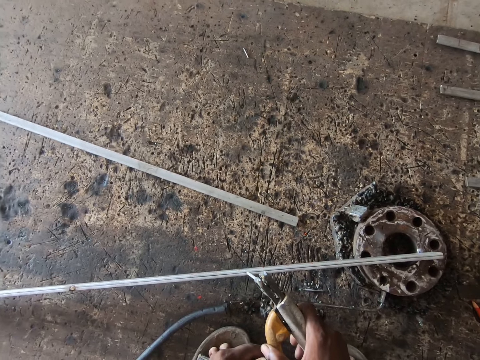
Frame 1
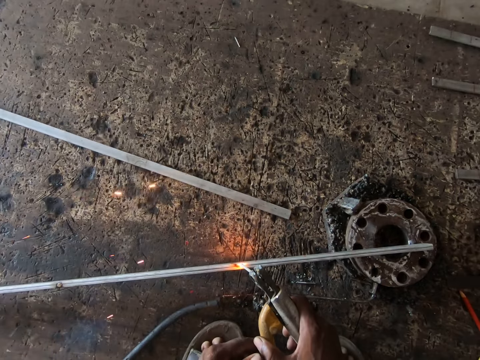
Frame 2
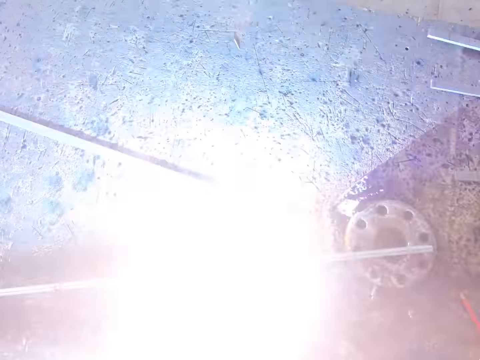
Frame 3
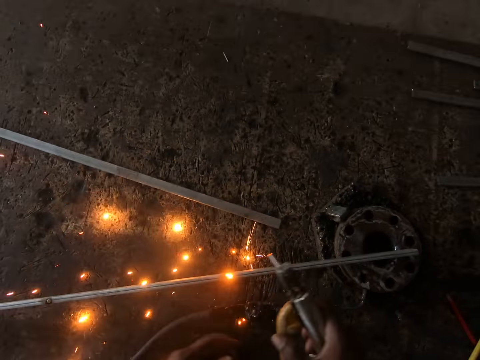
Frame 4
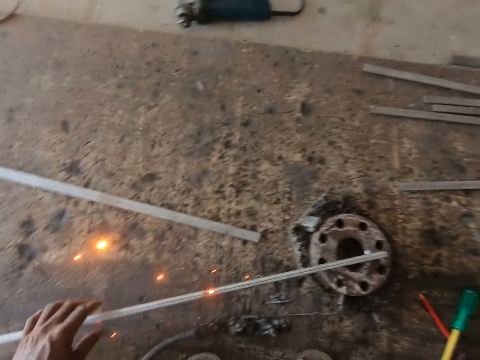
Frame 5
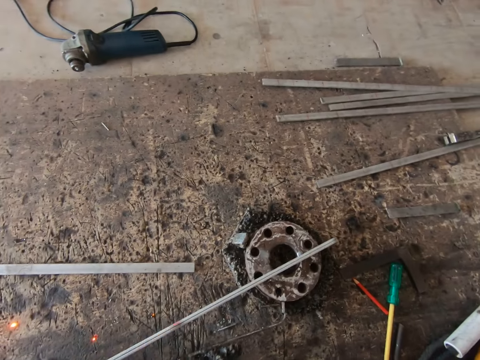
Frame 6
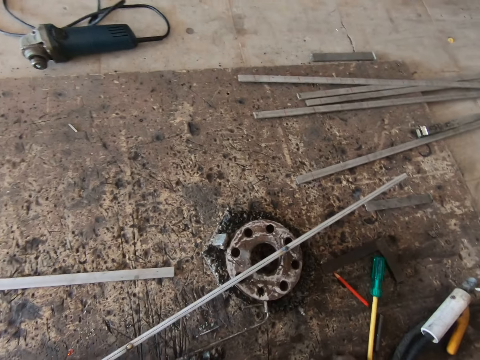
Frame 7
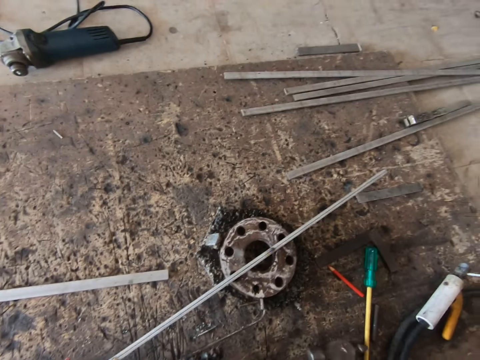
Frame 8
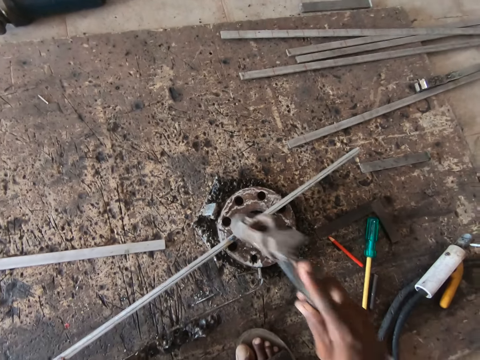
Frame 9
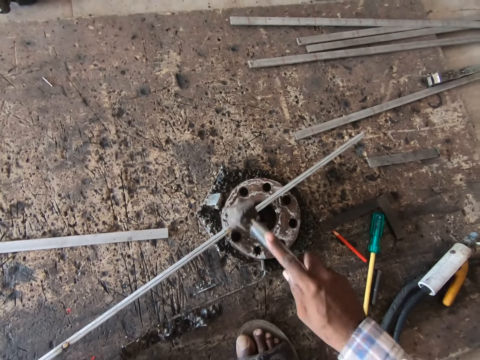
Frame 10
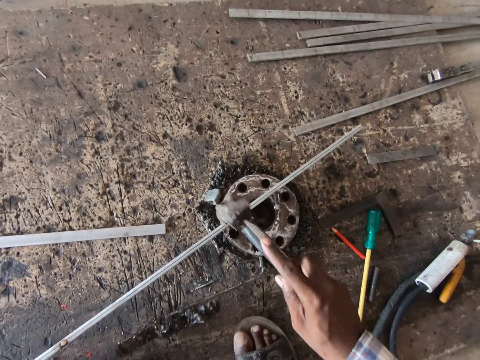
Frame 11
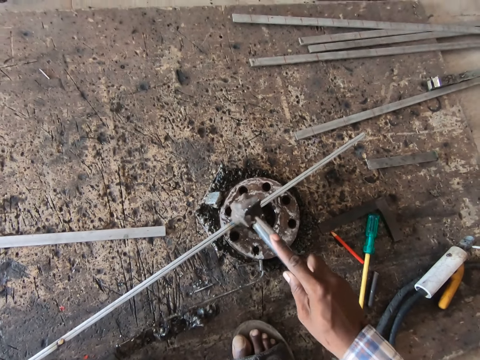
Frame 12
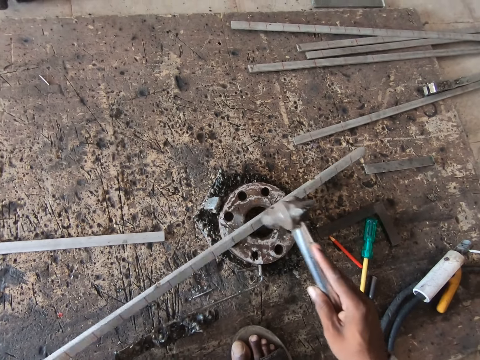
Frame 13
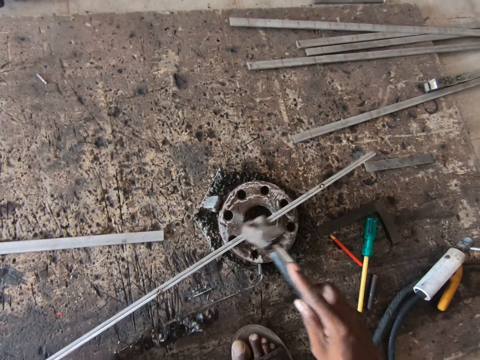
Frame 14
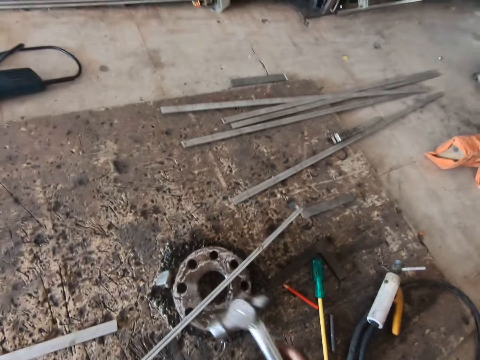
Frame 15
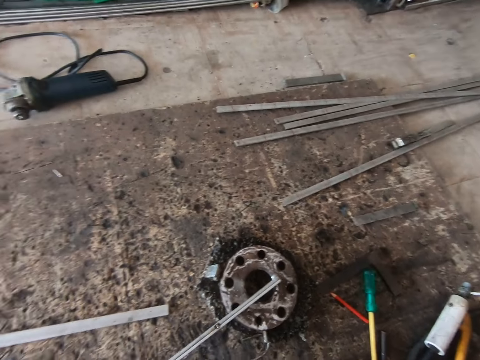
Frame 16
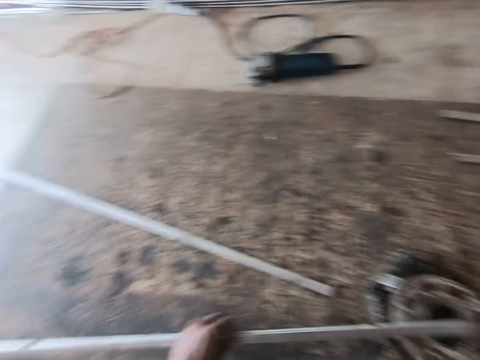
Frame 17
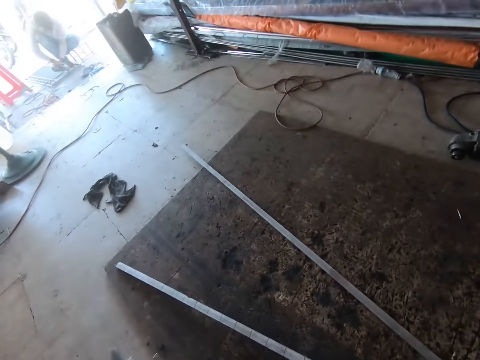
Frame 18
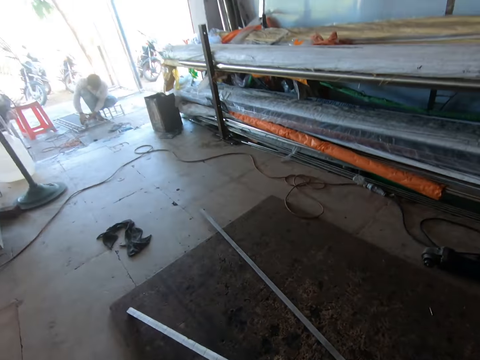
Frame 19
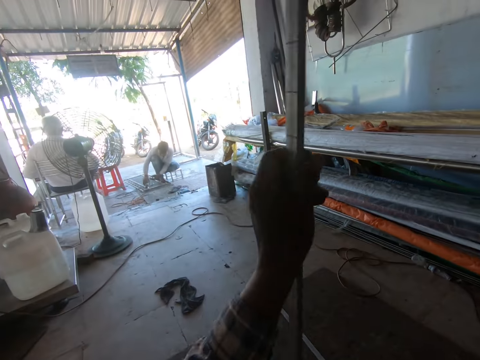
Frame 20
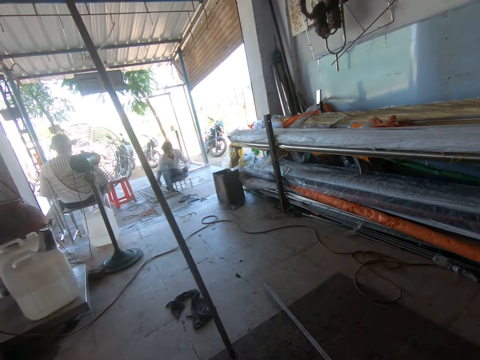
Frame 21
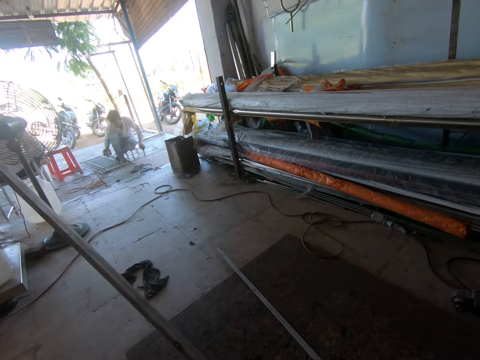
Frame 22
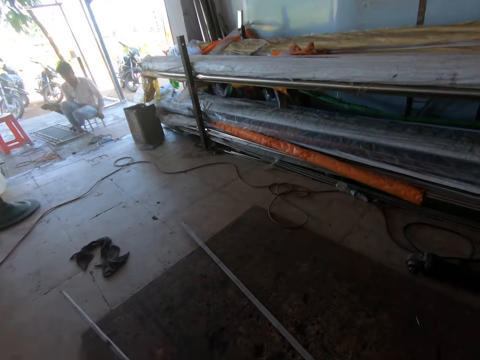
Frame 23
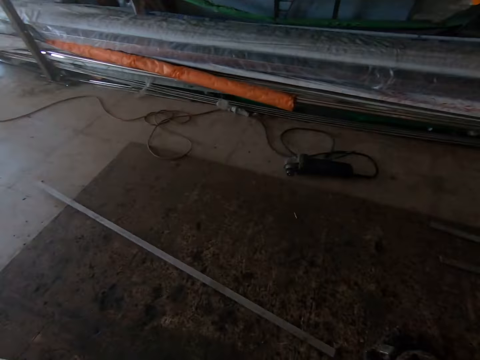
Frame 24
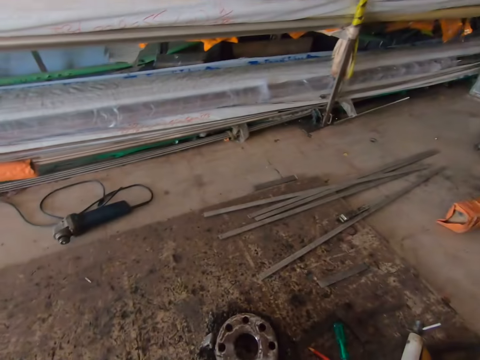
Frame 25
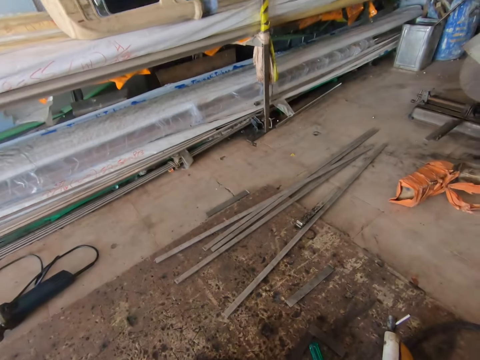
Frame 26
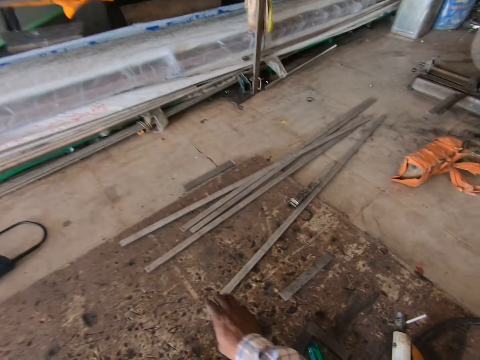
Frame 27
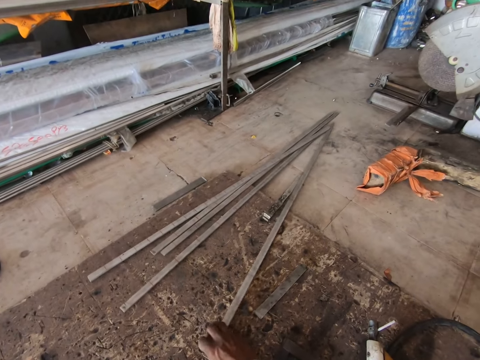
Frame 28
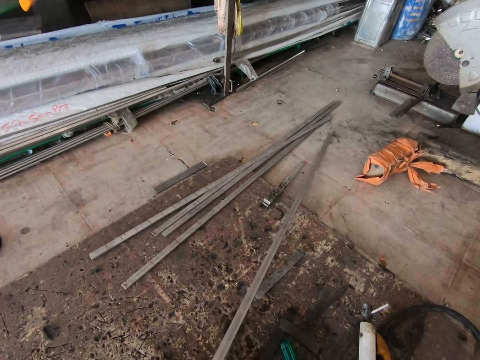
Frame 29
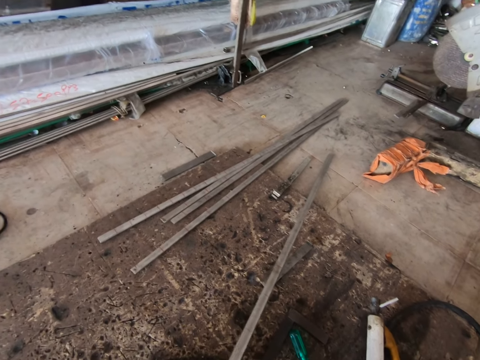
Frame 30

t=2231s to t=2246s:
The camera wearer welds the iron rod on the flange with the electrode in his right hand. He holds the iron rod on the flange with his left hand. He shifts the iron rod on the flange with his left hand. He hits the iron rod with the hammer in his right hand. He shifts the iron rod on the flange with his left hand. He tilts the metal with his hand. A man grinds a stair railing with a grinder in his right hand. The camera wearer lifts the iron rod from the flange with his left hand. He drops the metal on the floor. He shifts the iron rod on the board with his left hand.

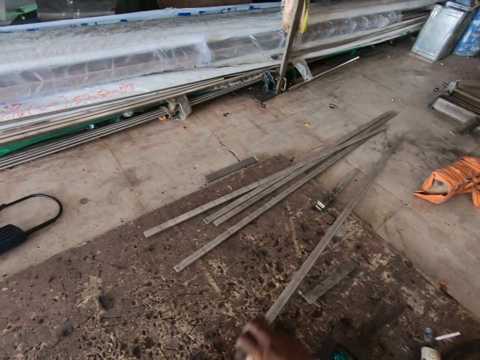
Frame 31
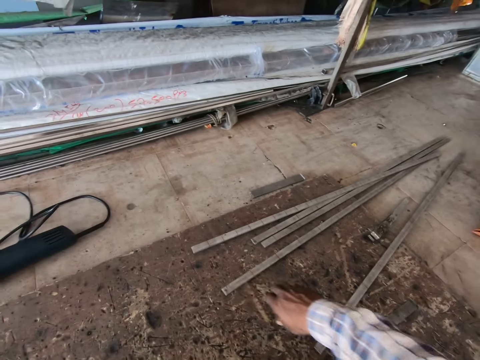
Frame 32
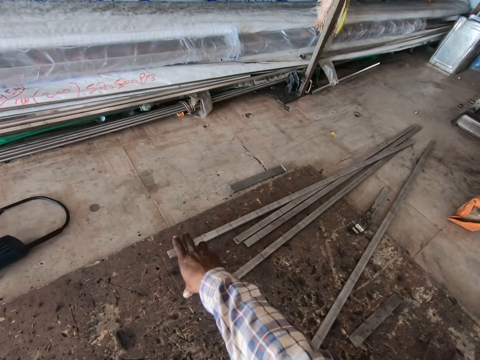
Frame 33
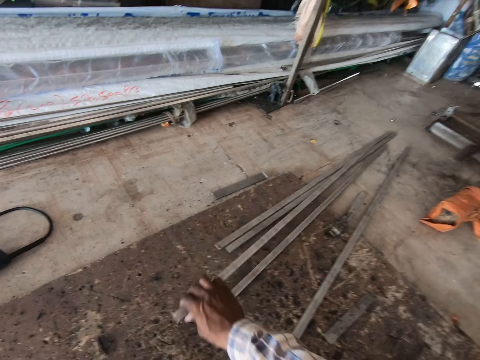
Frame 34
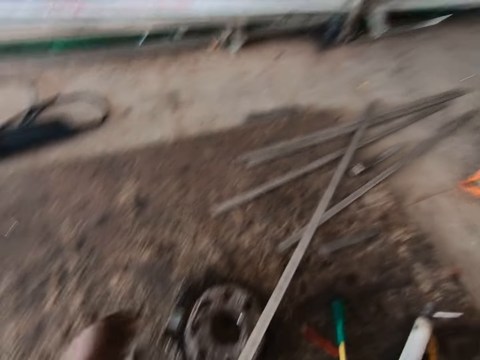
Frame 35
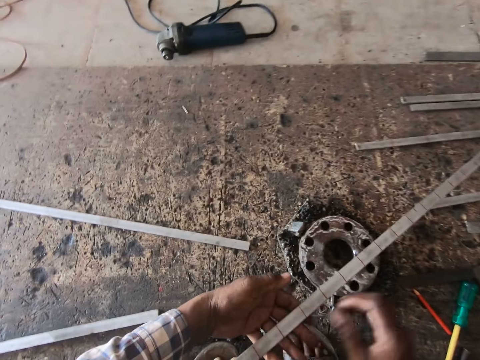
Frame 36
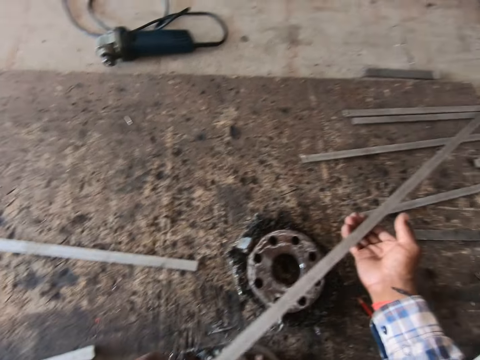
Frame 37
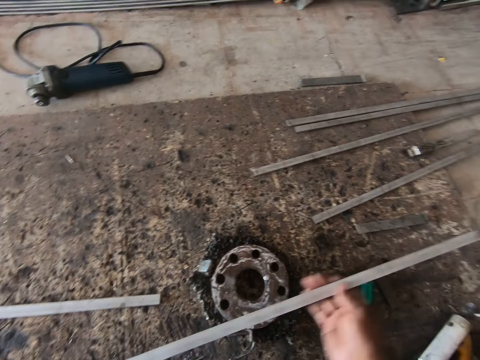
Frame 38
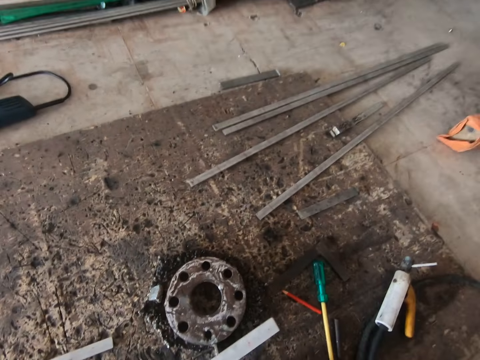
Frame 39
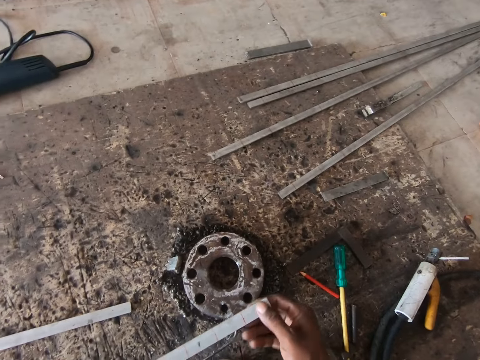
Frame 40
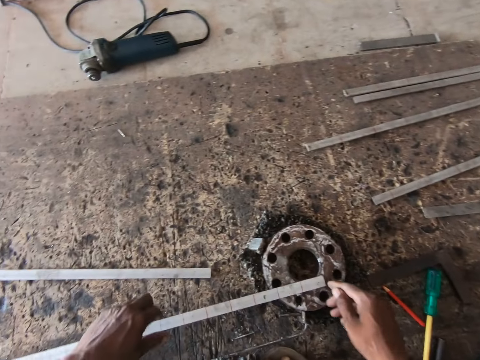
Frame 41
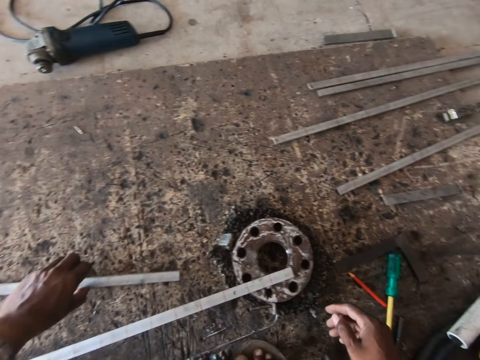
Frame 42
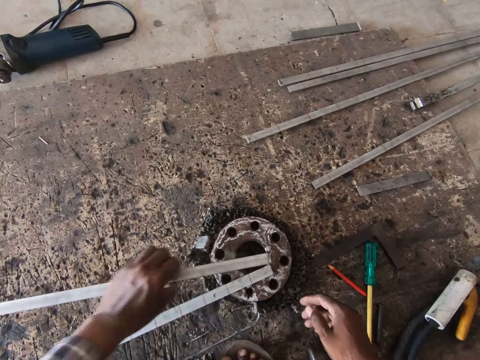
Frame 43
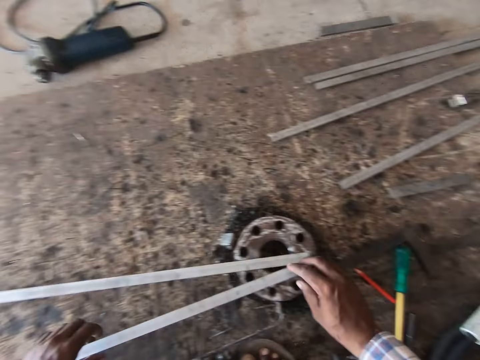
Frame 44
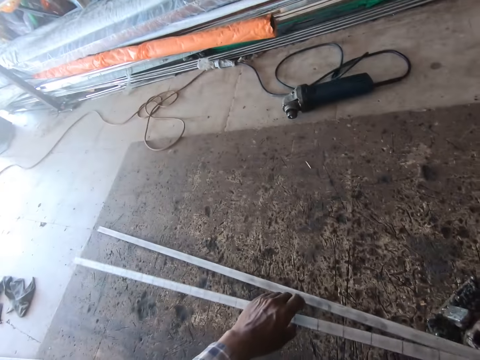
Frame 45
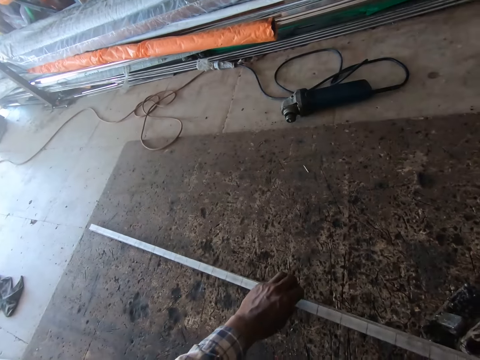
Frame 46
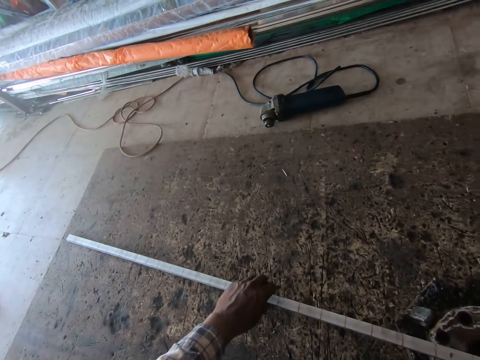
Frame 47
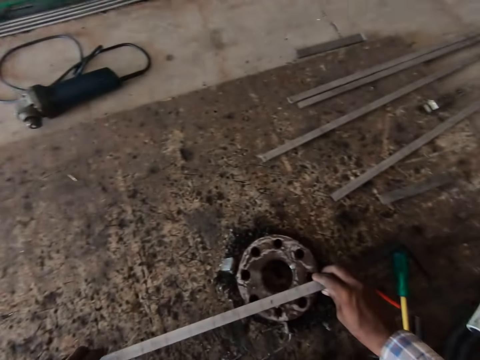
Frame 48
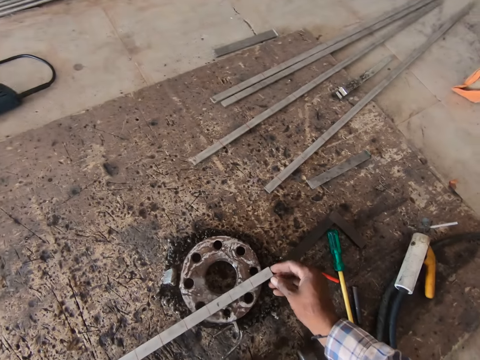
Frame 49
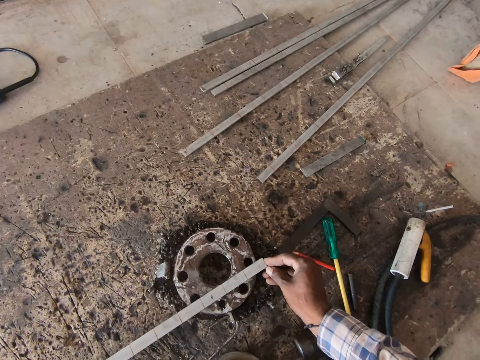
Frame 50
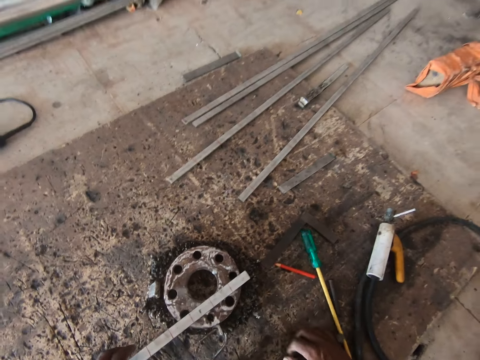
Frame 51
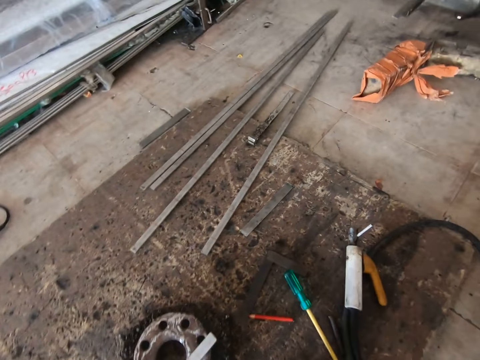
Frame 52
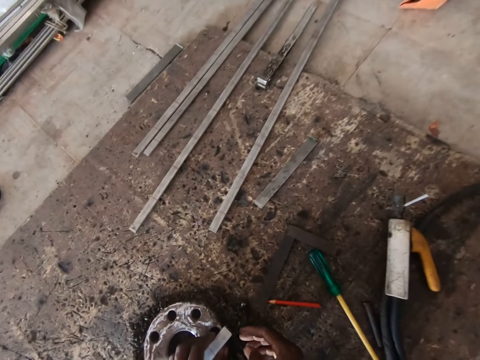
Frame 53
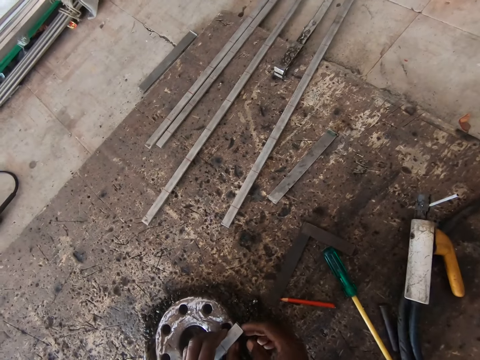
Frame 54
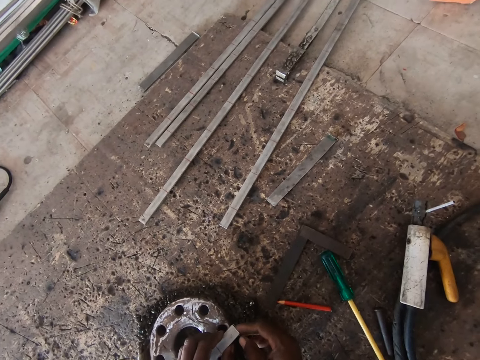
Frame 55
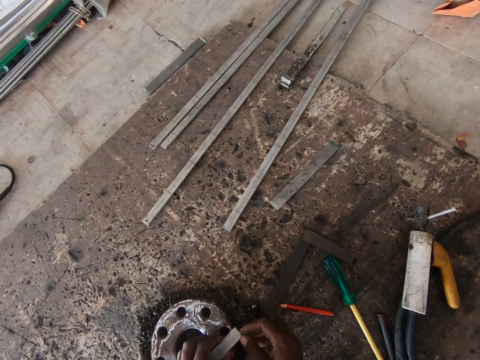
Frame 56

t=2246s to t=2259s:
The camera wearer pulls an iron rod on the board with his right hand. He holds the iron rod in both hands. He sets the iron rod on the flange with his left hand. He picks up an iron rod from the board with his left hand. He sets the iron rod on the flange with his left hand. He sets the iron rod on the iron rod with both hands. He adjusts the metal with his hand.
